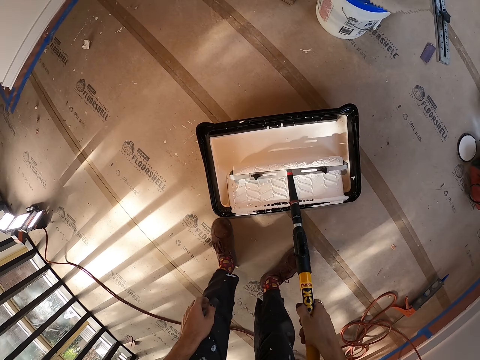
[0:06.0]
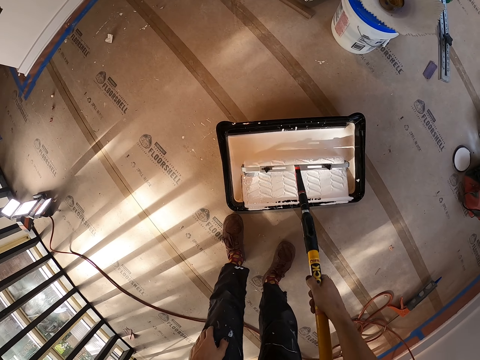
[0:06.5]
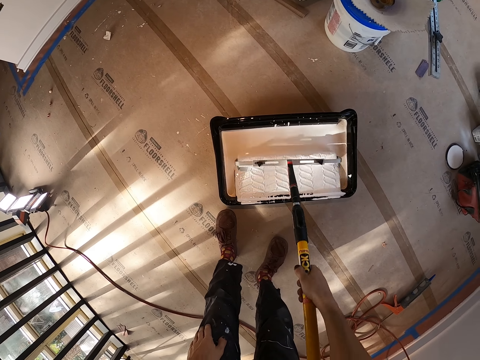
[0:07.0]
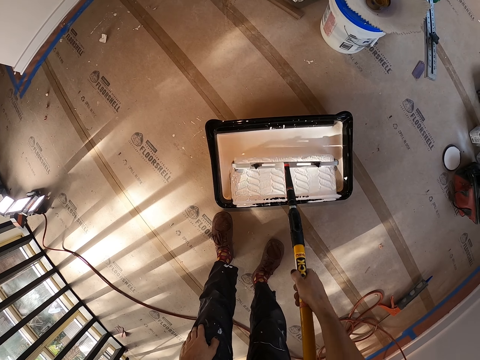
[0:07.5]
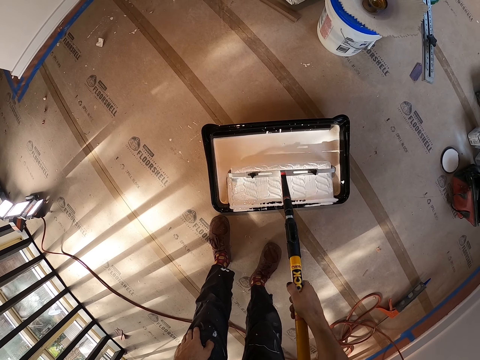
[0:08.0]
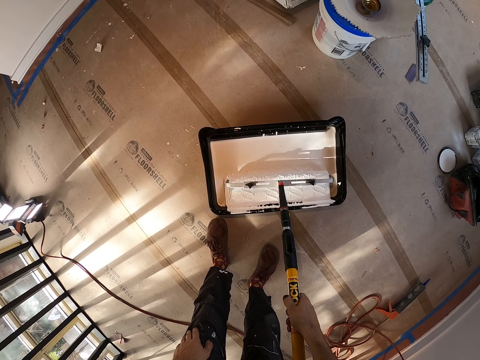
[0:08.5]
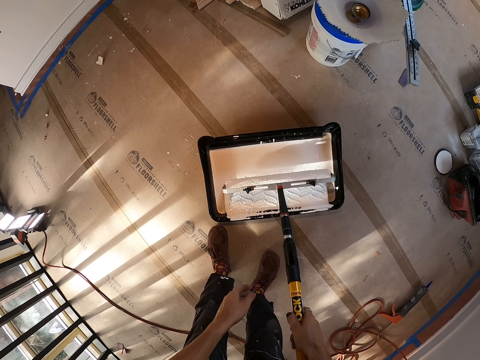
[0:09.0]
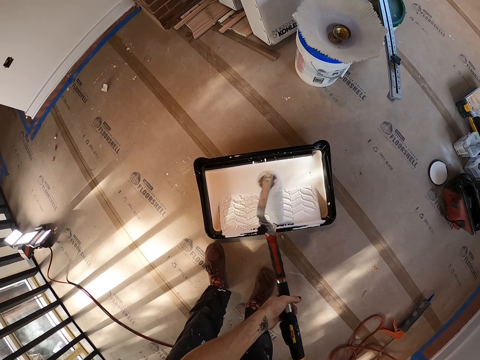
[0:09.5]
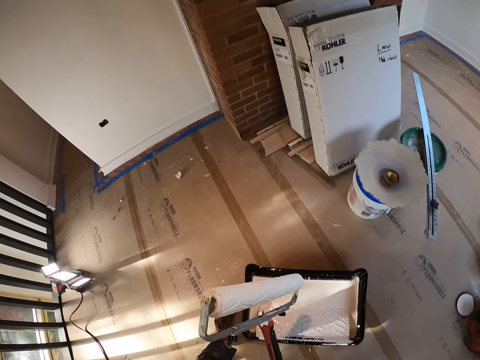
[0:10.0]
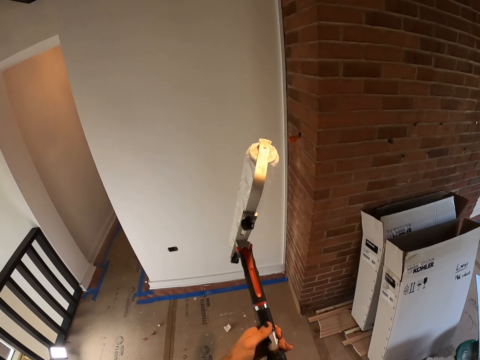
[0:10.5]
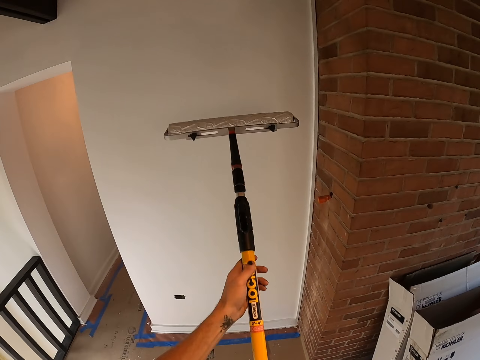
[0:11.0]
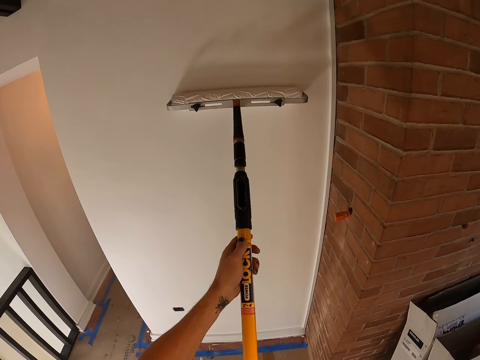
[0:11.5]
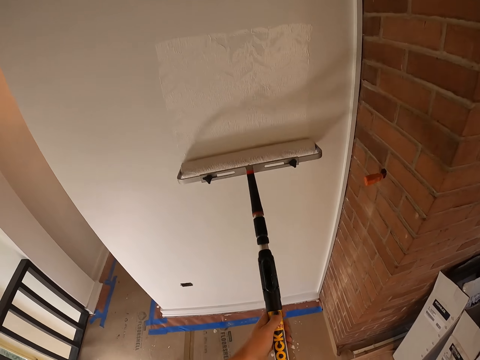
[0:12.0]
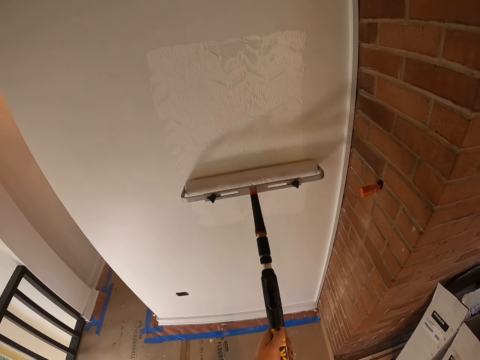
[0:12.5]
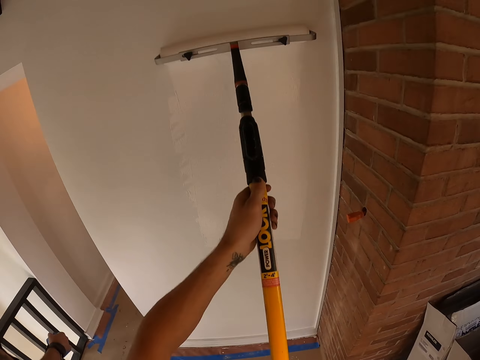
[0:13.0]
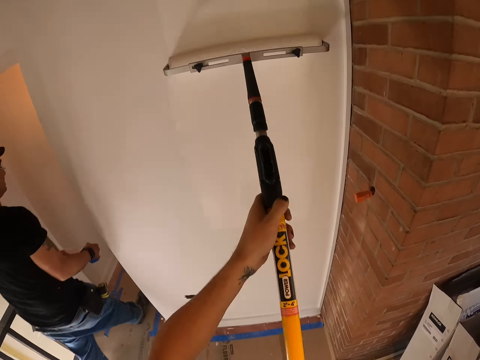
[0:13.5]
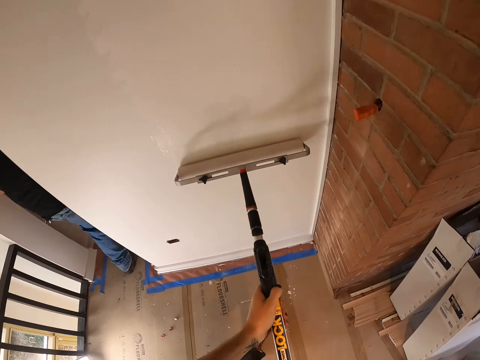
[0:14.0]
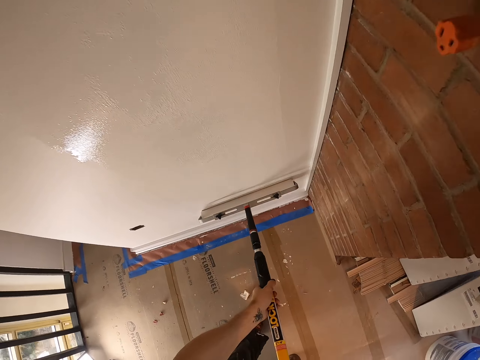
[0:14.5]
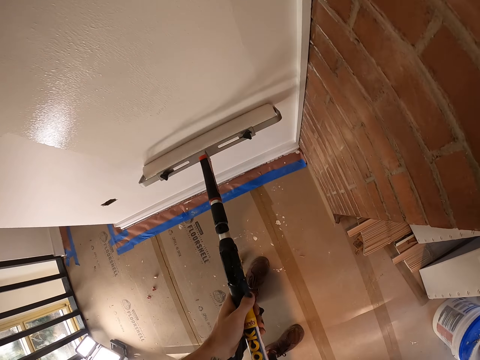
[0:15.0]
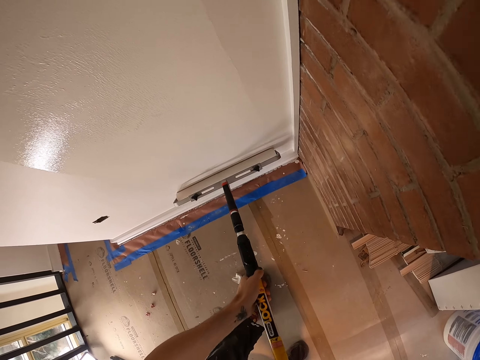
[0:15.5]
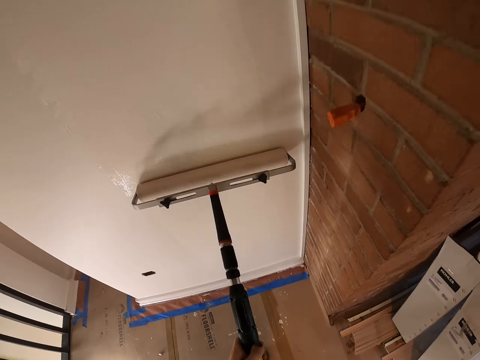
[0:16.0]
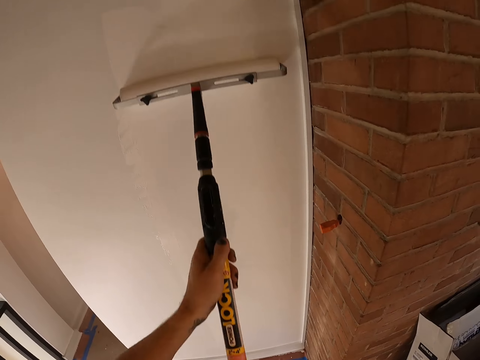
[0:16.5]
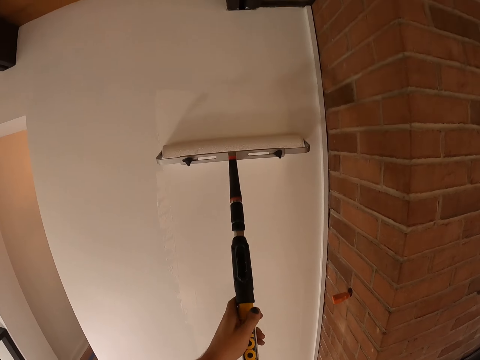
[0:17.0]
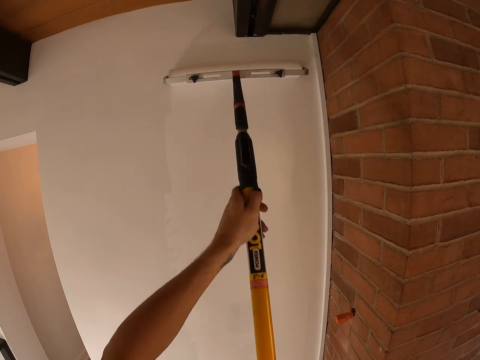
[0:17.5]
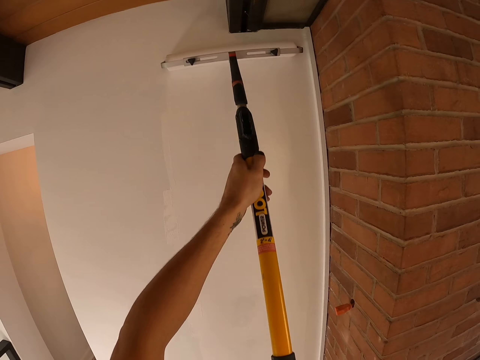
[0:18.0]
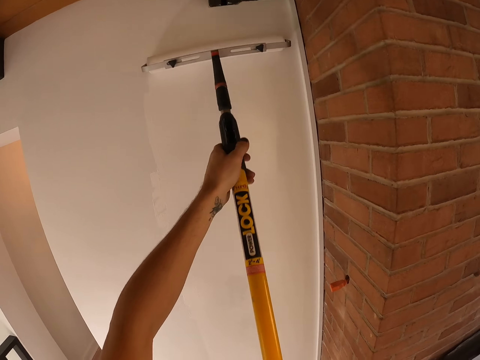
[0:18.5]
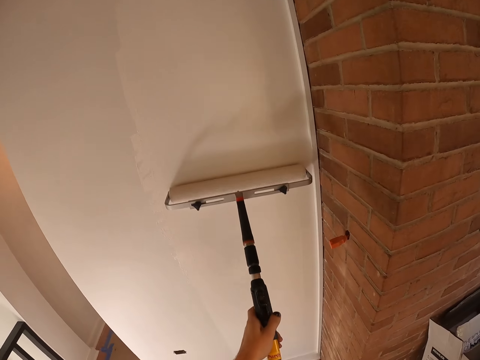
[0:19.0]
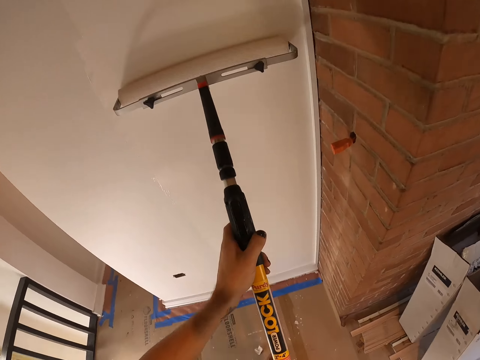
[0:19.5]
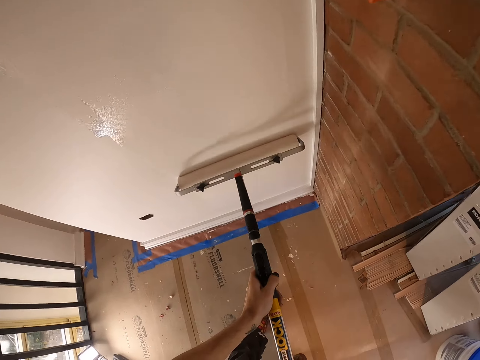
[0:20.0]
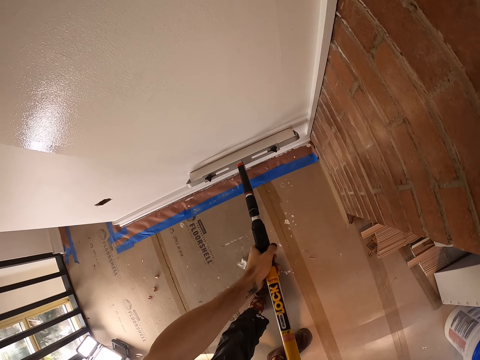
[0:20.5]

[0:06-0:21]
The camera wearer dips the painting roller in the paint. They roll the roller brush to the paint in the paint can. They hold the roller with the other hand. They lift the painting brush. They paint the wall with the roller paint brush.

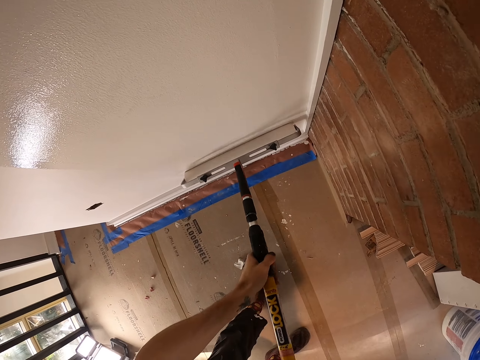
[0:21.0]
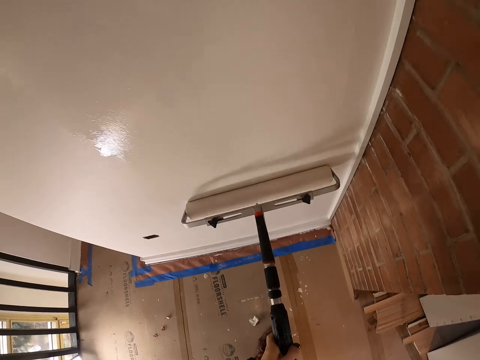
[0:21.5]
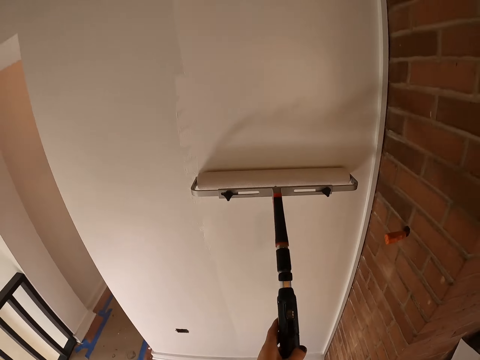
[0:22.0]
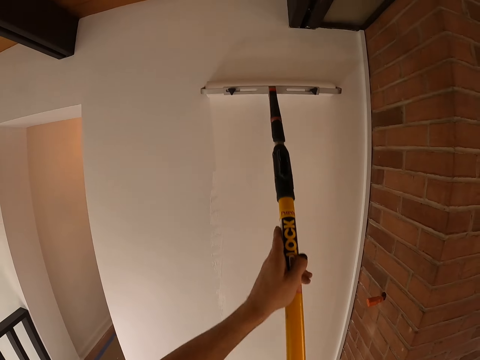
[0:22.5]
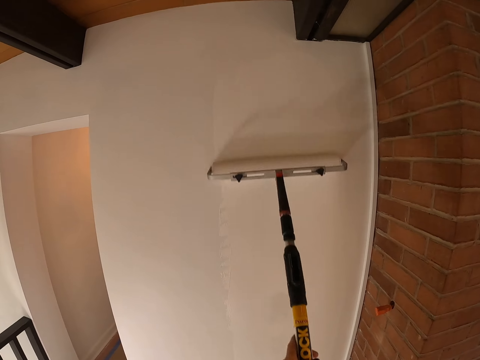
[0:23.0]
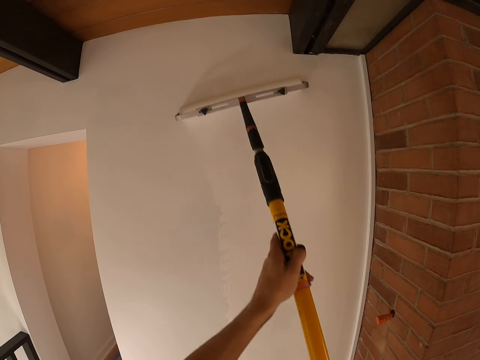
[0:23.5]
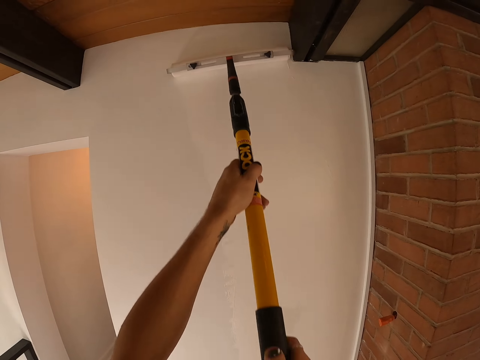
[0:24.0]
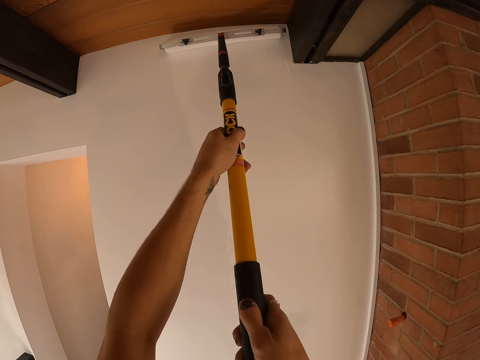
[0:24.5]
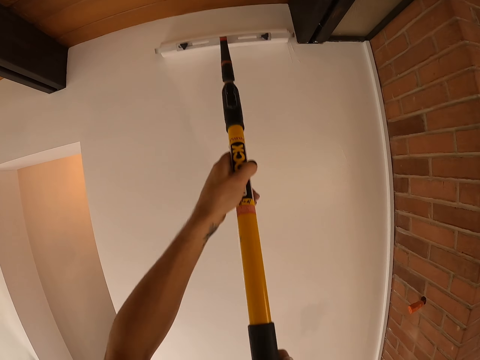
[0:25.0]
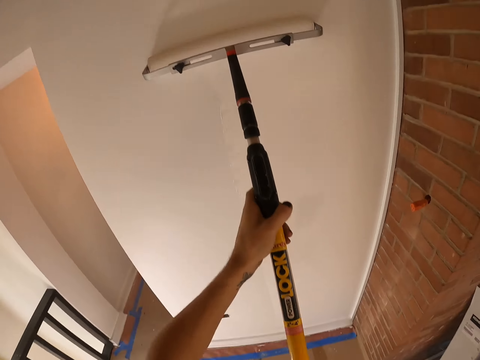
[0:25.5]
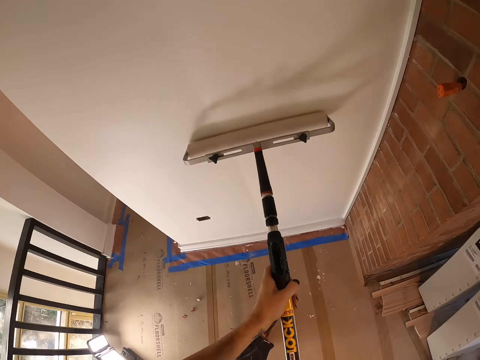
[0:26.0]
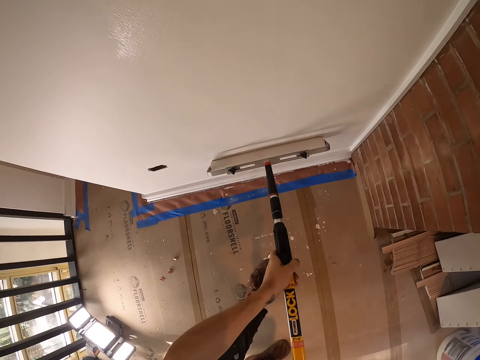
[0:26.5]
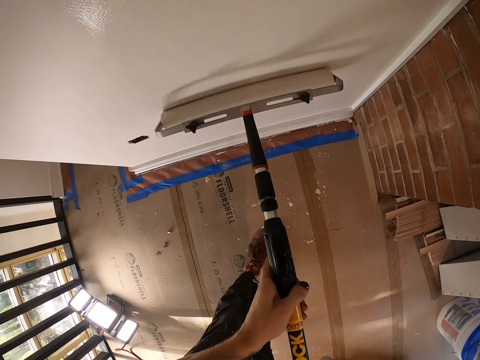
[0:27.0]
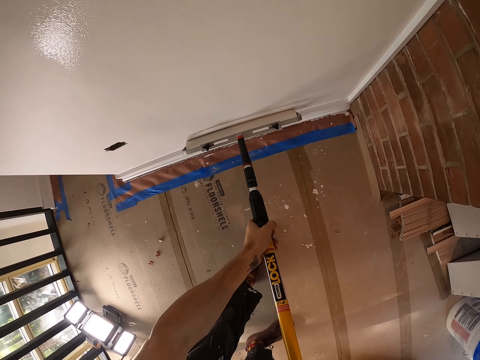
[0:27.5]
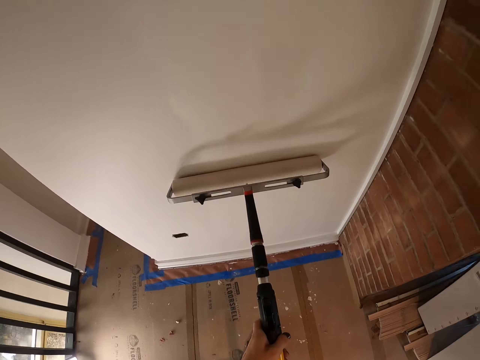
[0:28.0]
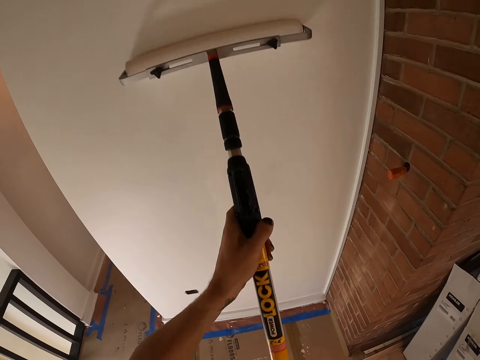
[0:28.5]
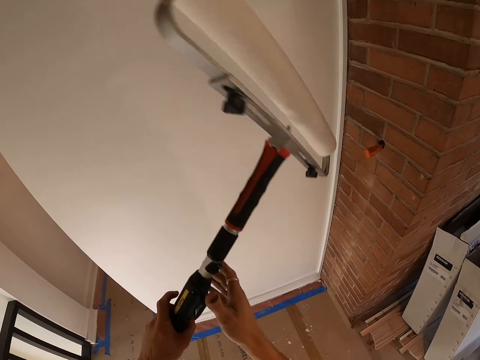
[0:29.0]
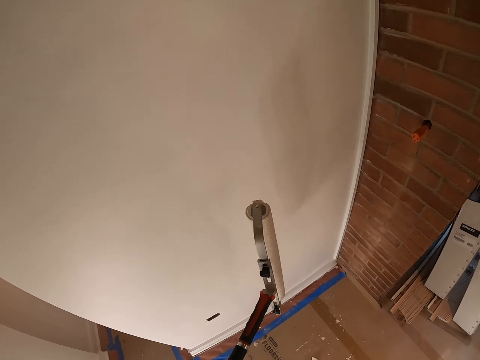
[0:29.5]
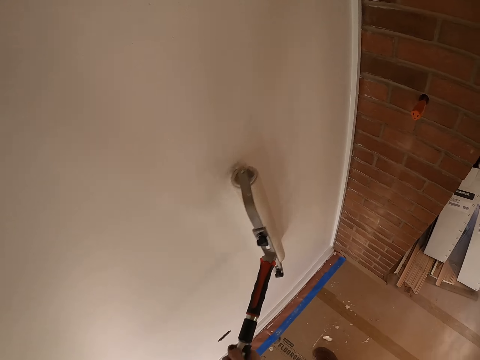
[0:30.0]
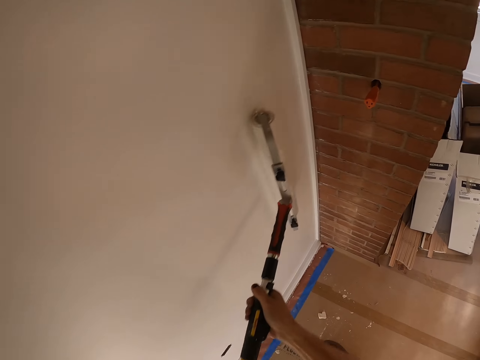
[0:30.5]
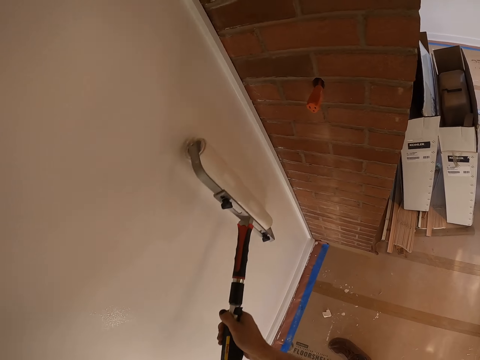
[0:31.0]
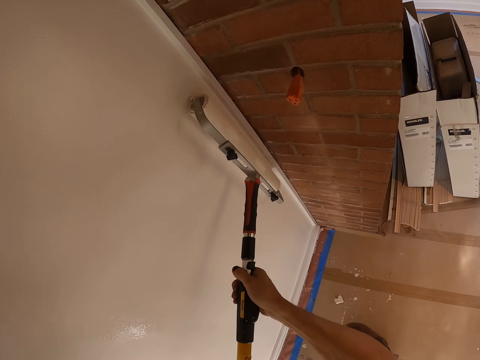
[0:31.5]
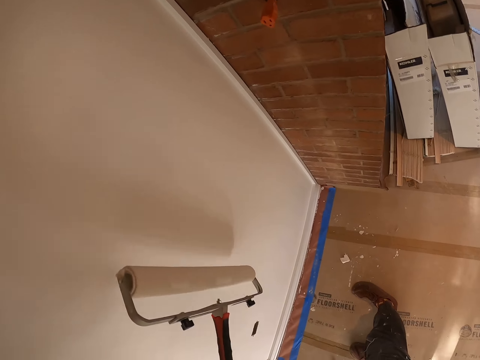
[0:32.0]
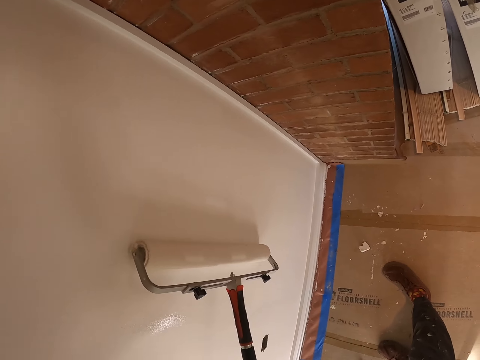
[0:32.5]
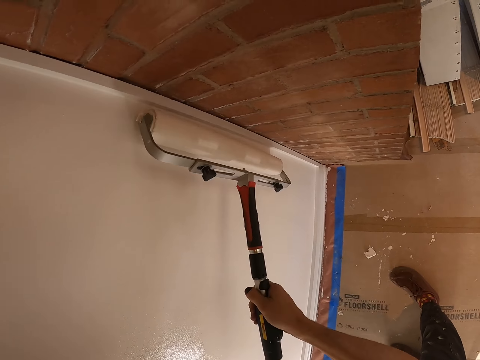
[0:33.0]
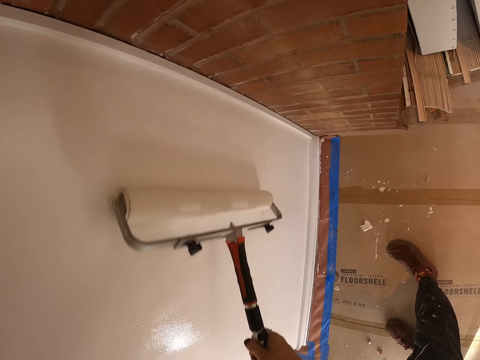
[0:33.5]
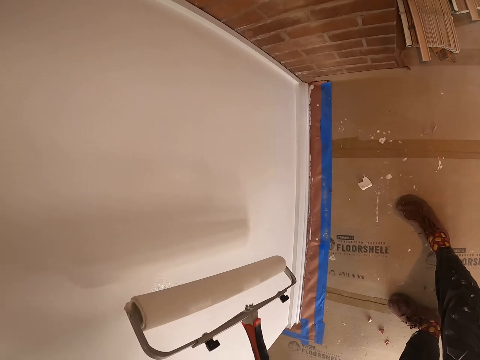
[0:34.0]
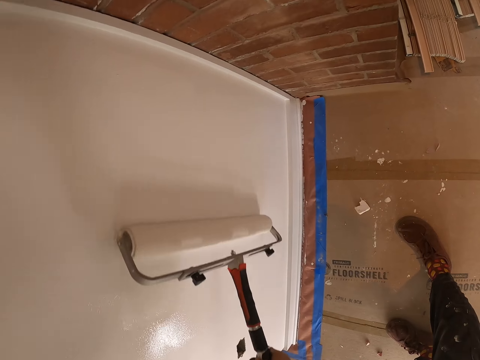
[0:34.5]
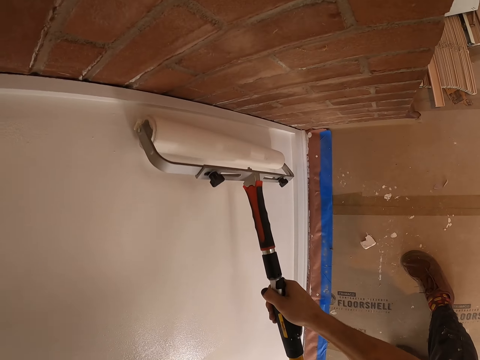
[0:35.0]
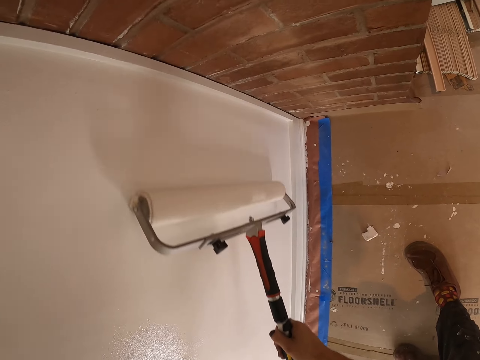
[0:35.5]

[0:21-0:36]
The camera wearer stops painting. They paint. They hold the paint roller with the other hand. They paint.
